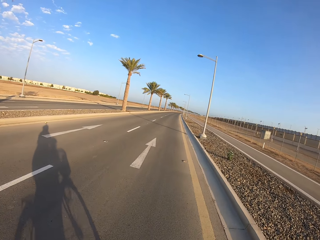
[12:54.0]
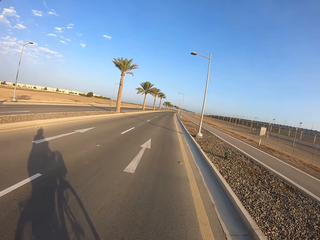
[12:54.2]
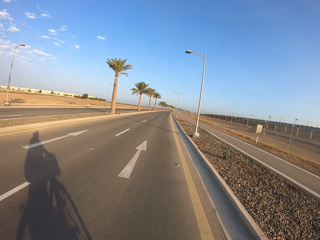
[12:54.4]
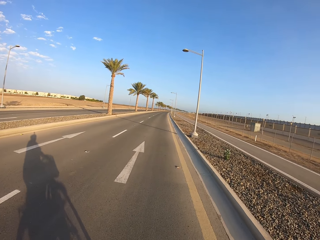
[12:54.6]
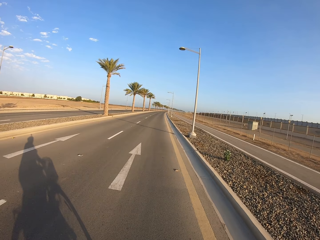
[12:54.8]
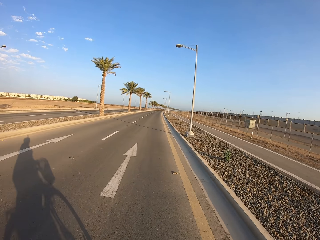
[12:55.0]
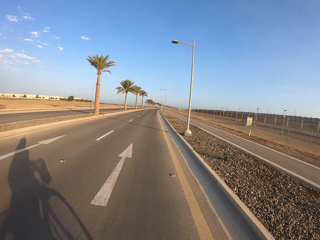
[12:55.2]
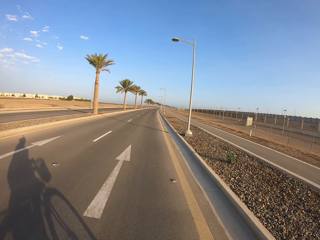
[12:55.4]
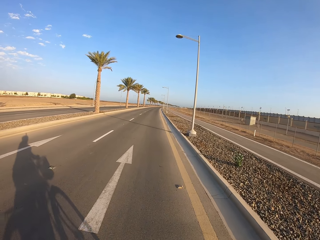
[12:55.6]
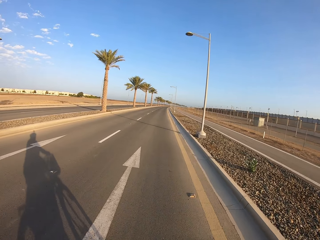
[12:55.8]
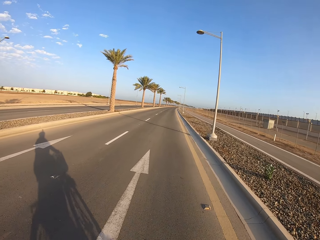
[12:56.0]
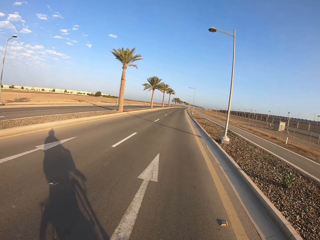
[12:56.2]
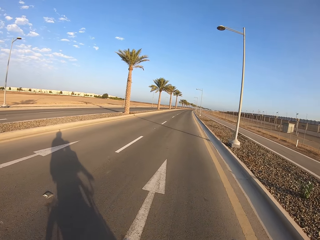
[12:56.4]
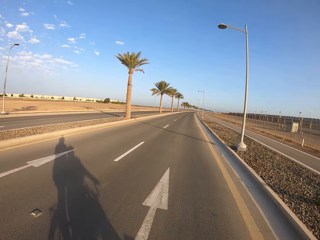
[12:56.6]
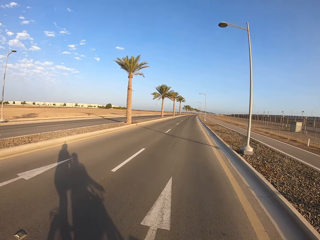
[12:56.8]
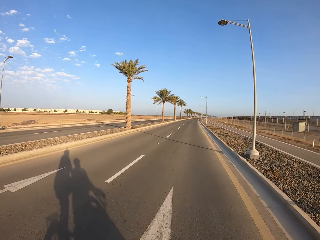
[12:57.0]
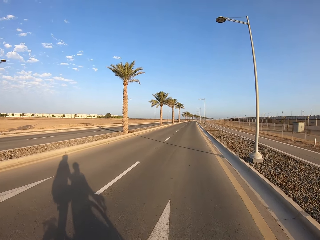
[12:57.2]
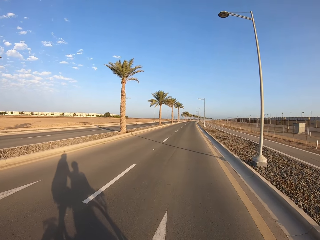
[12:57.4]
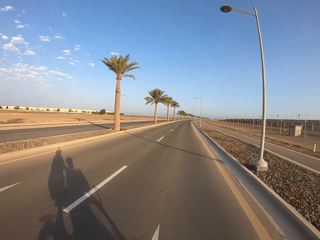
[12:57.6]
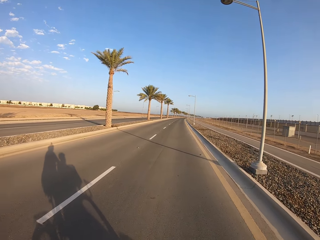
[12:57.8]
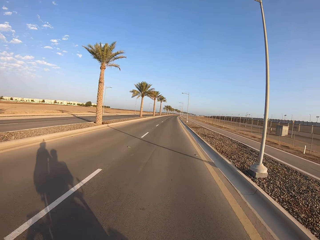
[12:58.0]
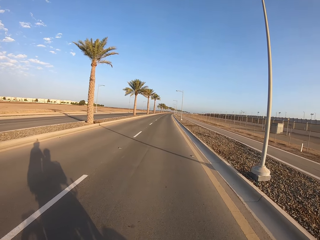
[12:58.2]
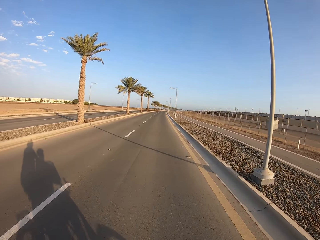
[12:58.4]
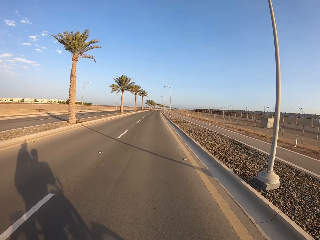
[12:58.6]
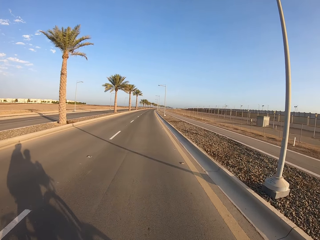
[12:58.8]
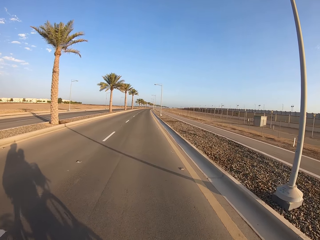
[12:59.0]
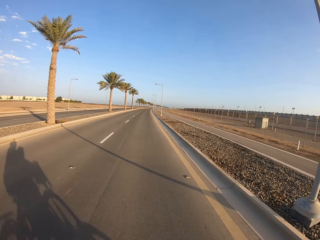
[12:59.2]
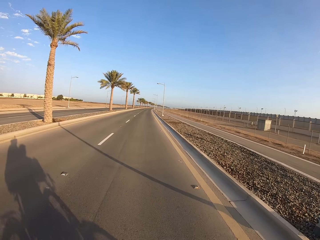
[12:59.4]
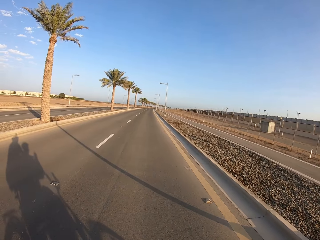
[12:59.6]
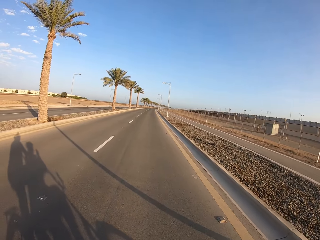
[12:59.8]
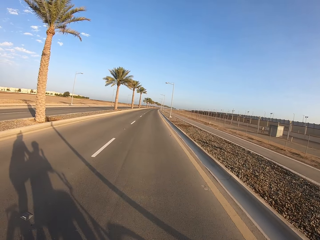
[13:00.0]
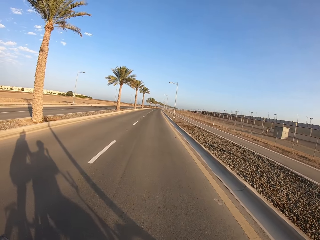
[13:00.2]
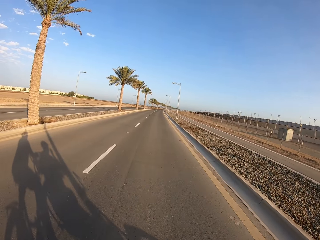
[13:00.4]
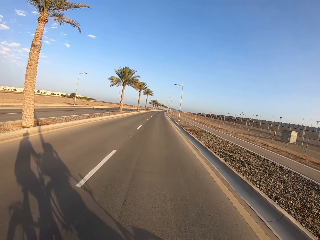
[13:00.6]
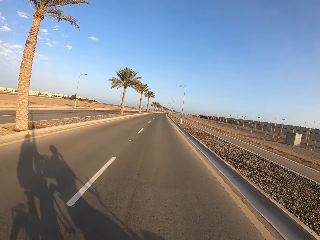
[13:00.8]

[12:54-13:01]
The camera wearer rides the second bicycle on the road with both hands. A man rides the first bicycle on the road with both hands.

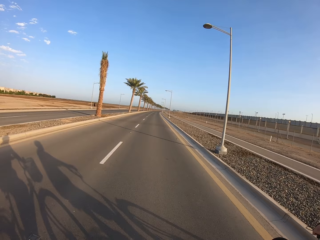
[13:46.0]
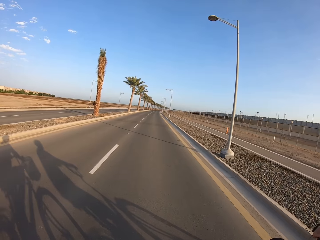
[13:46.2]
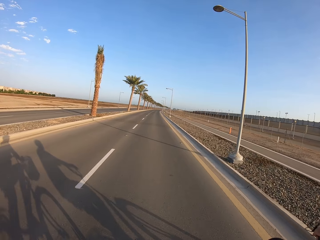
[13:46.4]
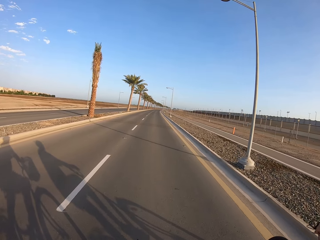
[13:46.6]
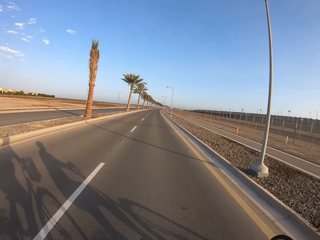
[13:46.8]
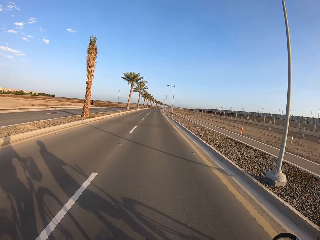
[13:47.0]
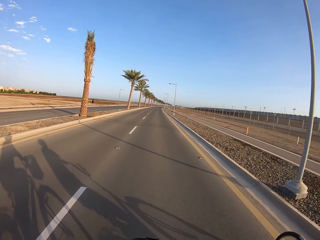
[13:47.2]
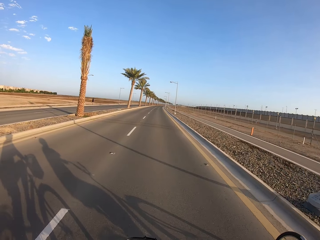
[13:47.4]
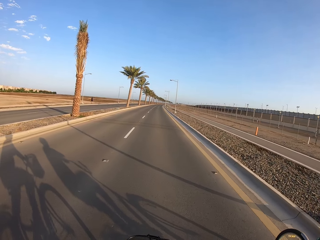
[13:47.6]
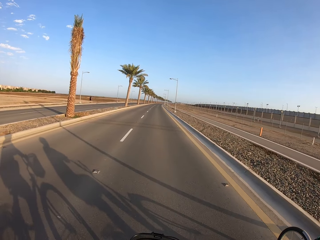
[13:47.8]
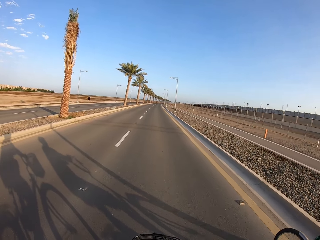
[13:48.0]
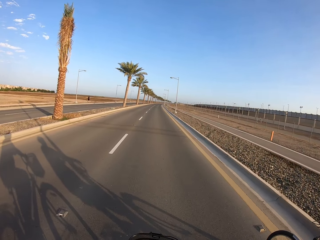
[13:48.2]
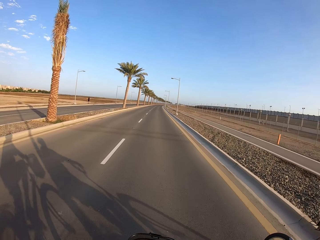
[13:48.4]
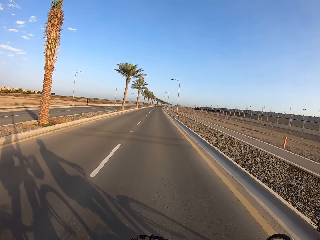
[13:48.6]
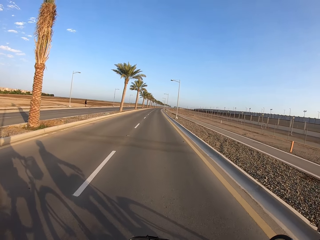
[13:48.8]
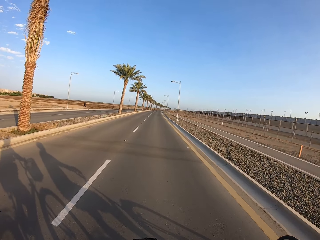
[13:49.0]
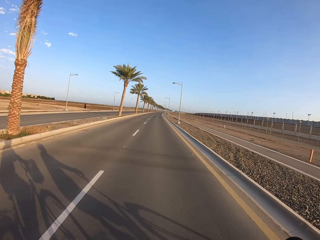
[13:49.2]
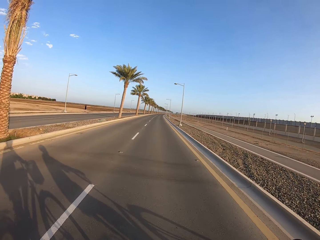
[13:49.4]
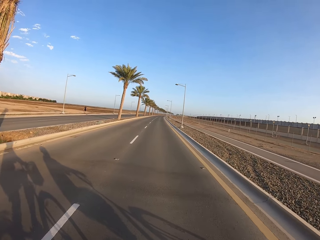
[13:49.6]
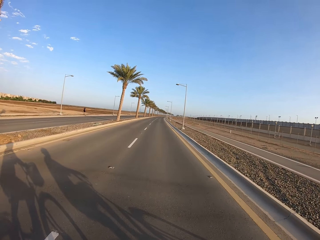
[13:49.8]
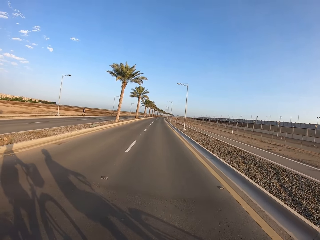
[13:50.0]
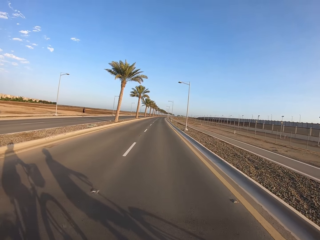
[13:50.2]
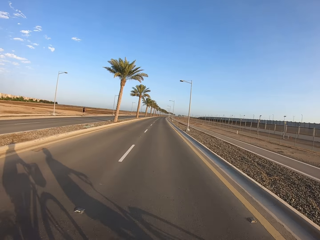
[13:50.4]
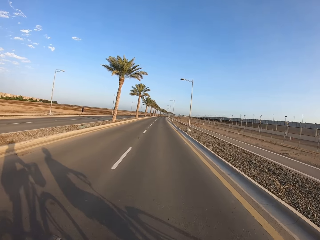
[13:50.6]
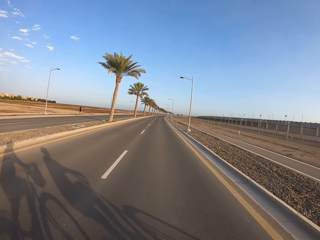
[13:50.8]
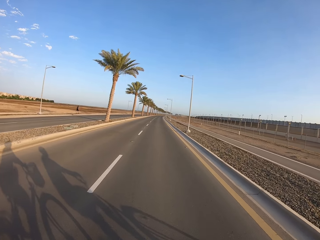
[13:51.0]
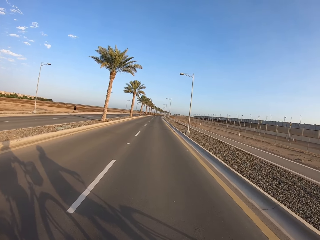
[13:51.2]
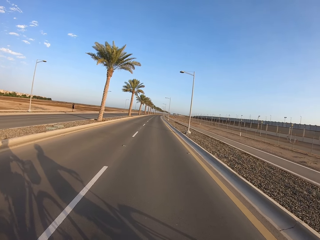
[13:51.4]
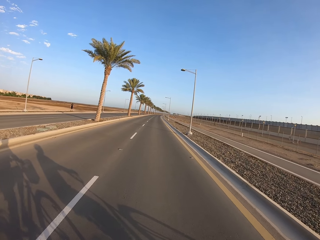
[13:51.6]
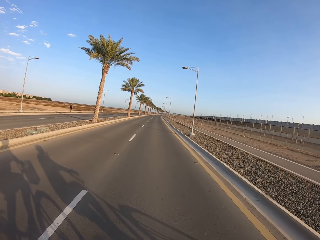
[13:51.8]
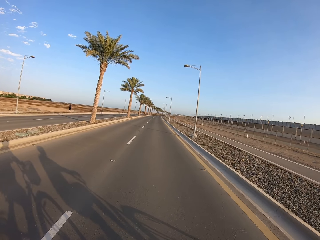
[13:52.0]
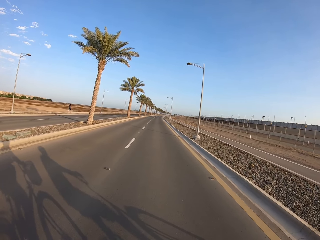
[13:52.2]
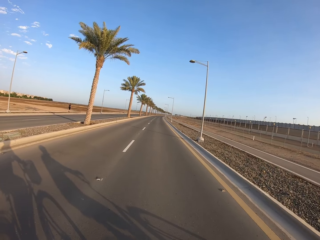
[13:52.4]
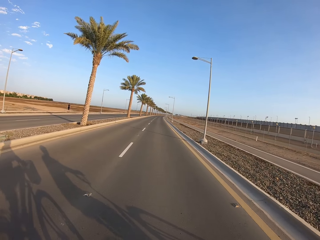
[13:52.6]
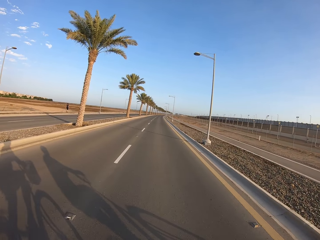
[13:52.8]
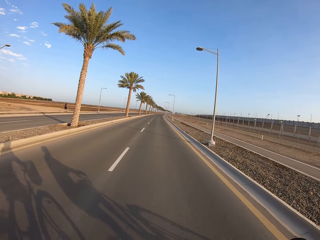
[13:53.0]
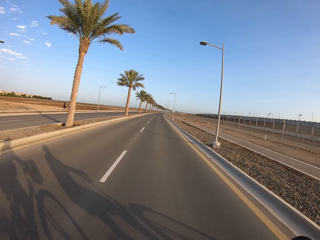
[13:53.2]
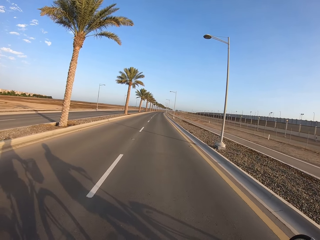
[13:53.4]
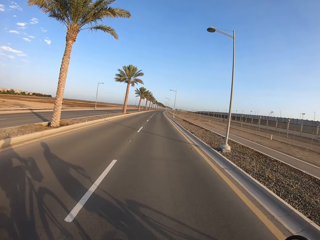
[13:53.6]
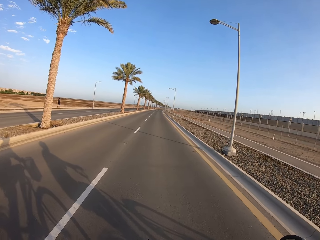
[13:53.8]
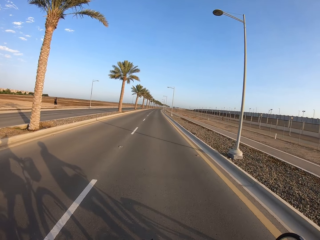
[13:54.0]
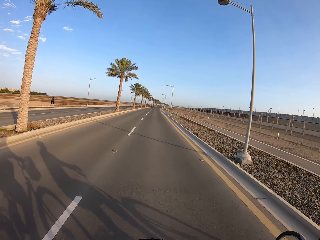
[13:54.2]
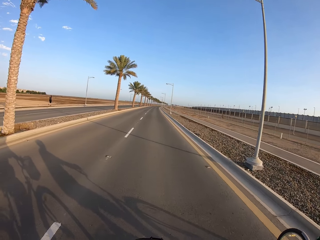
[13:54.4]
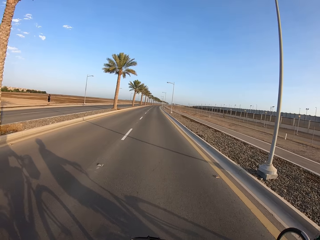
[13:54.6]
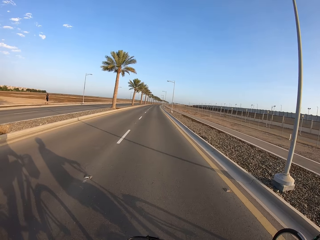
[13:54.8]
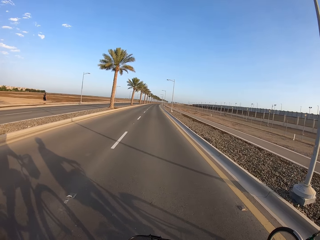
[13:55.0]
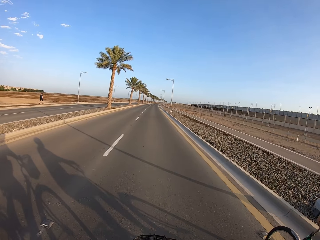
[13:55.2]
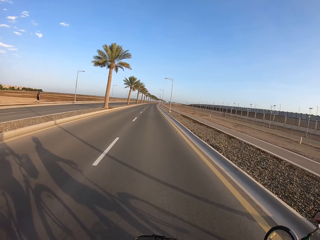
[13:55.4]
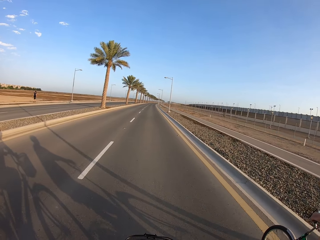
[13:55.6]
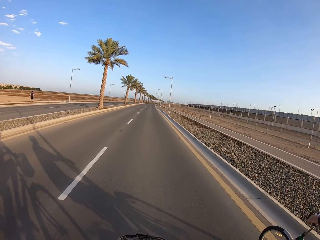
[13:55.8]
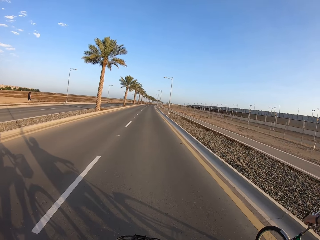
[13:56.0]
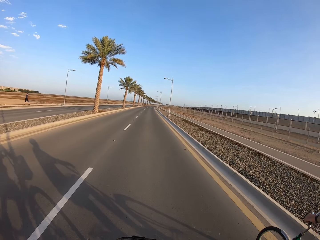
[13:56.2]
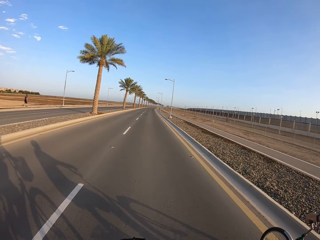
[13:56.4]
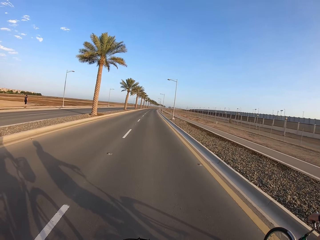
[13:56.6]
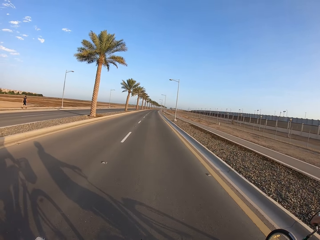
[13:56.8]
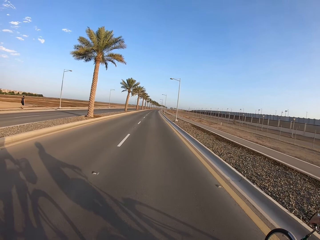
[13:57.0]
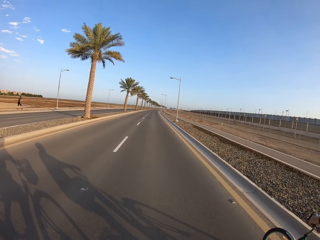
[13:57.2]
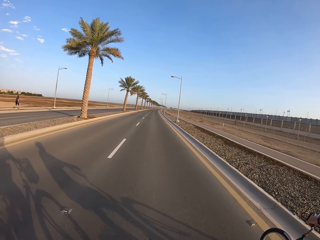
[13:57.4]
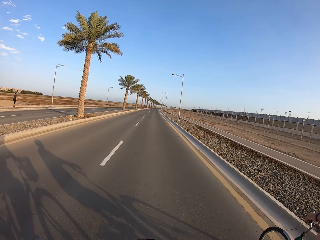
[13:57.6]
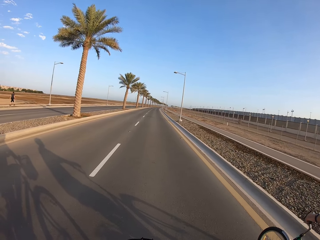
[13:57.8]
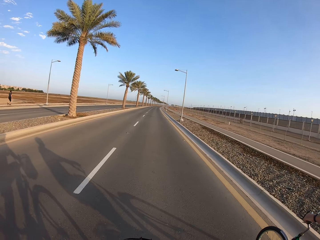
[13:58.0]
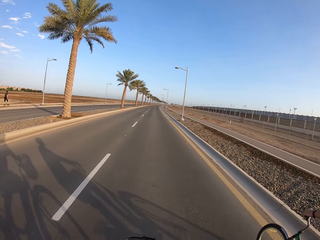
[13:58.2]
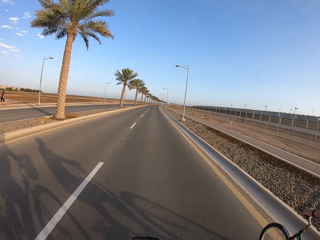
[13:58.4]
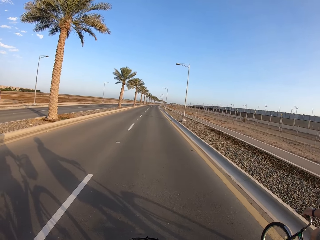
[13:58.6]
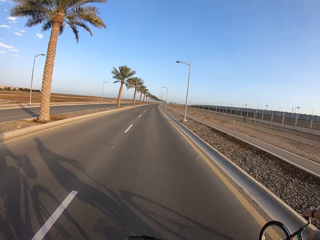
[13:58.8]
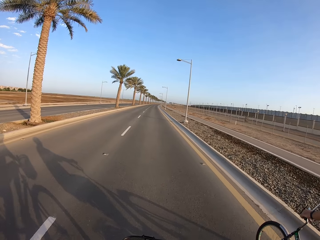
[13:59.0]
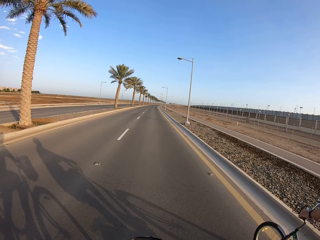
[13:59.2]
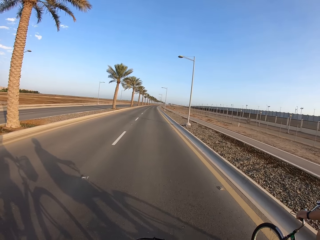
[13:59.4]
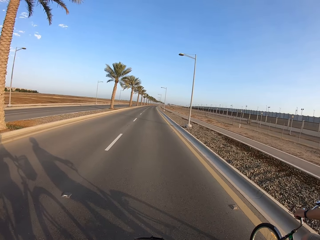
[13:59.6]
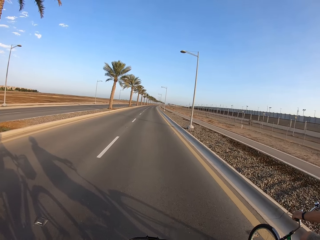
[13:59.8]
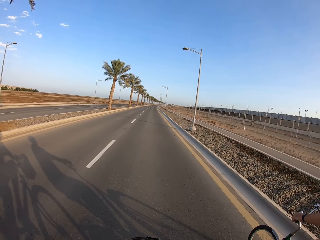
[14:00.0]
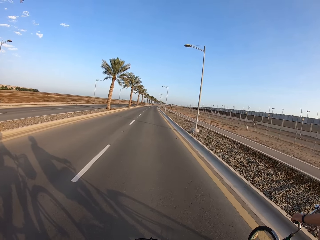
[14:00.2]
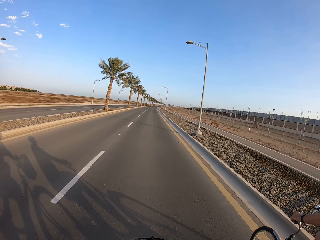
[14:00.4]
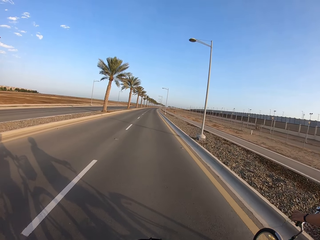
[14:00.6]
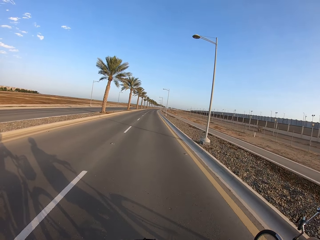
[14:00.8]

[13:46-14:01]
A pedestrian walks on the road. A cyclist cycles a bicycle on the road. The camera wearer cycles away from the cyclist.
